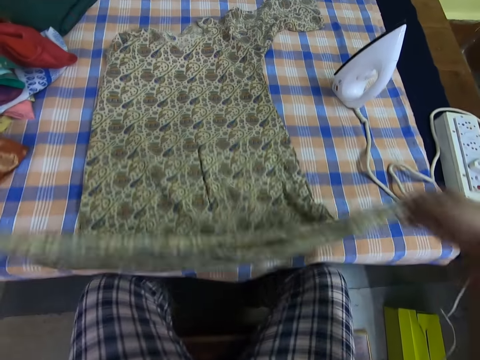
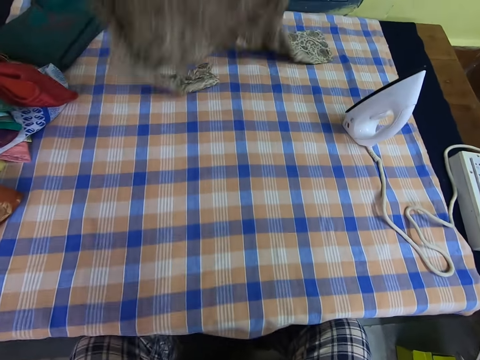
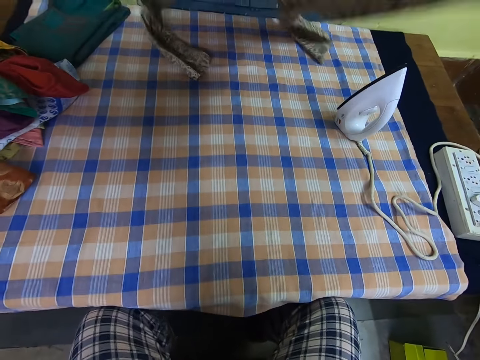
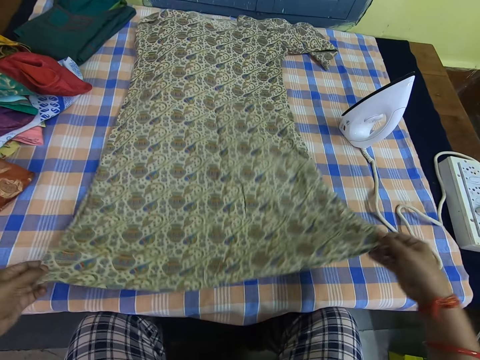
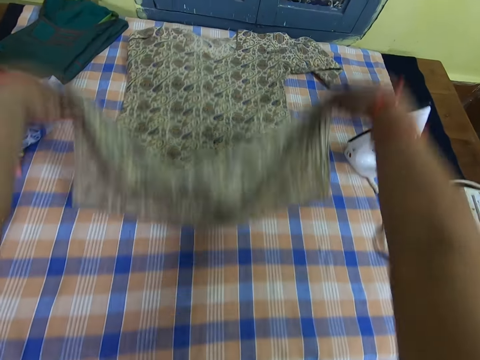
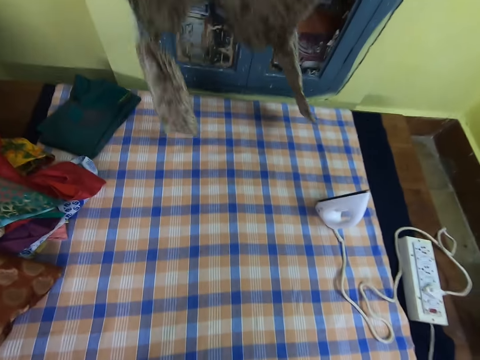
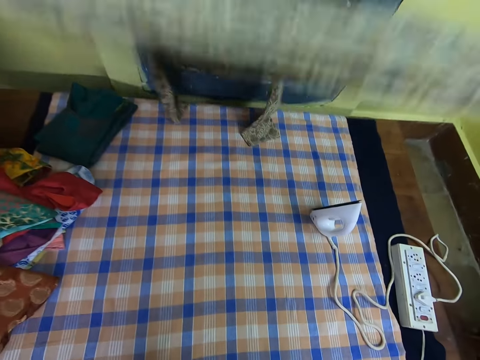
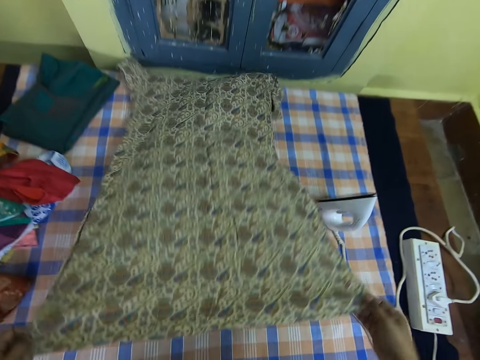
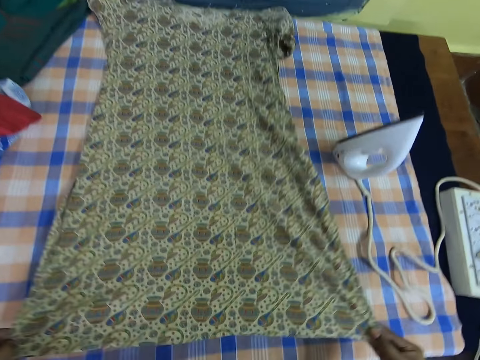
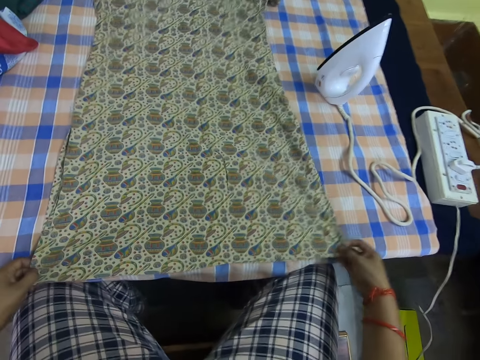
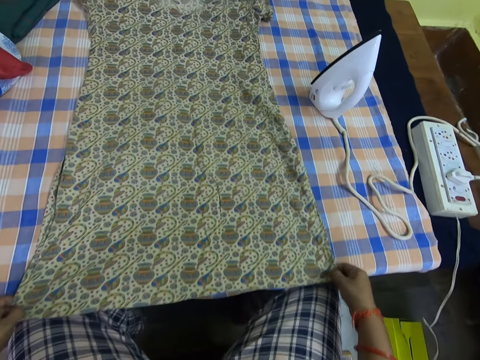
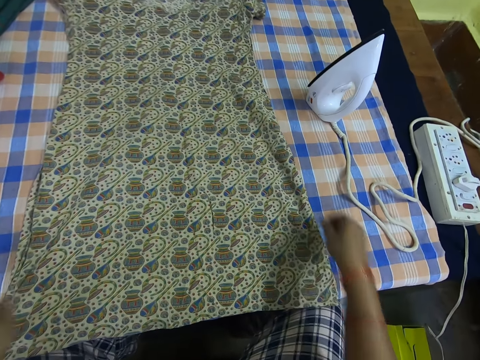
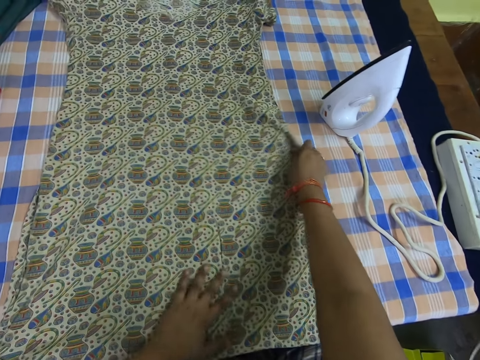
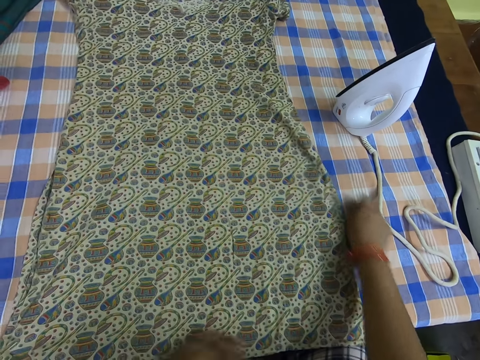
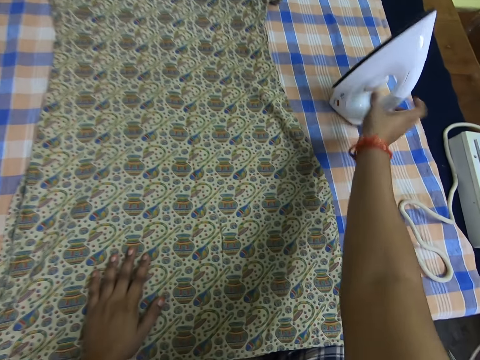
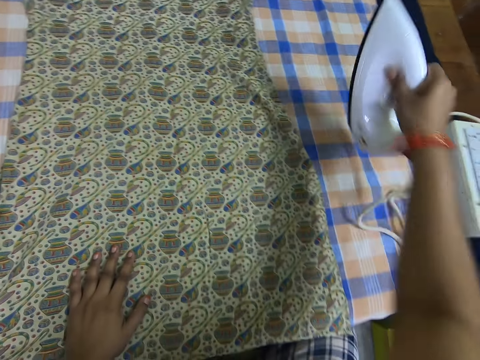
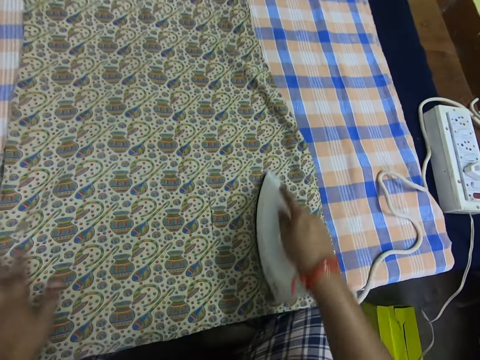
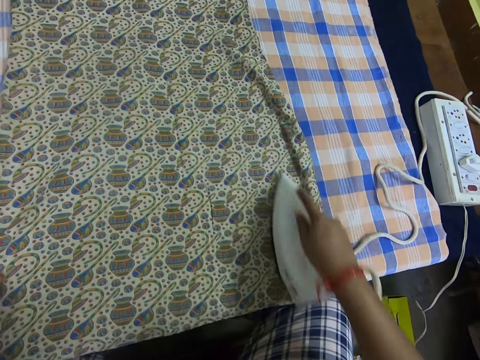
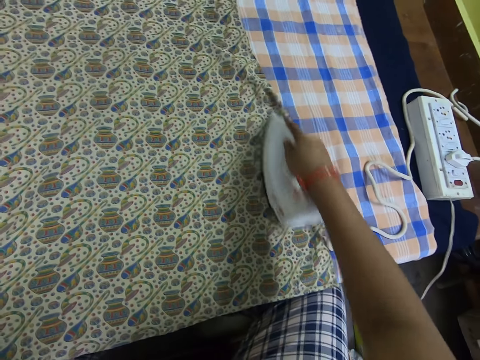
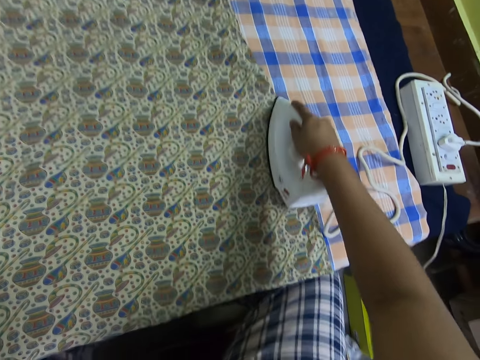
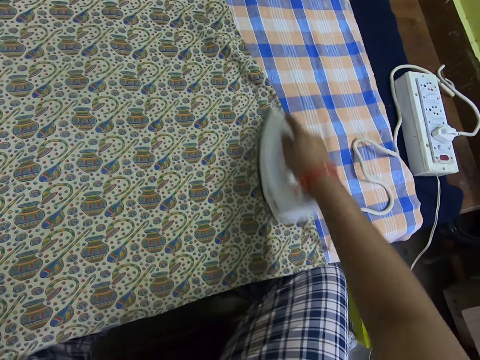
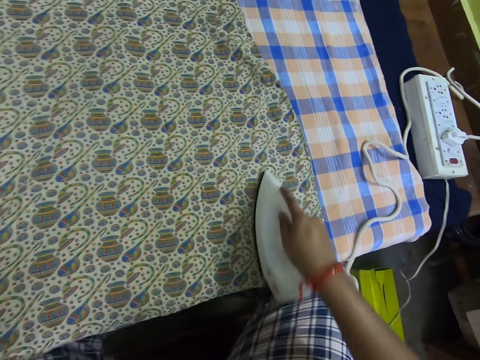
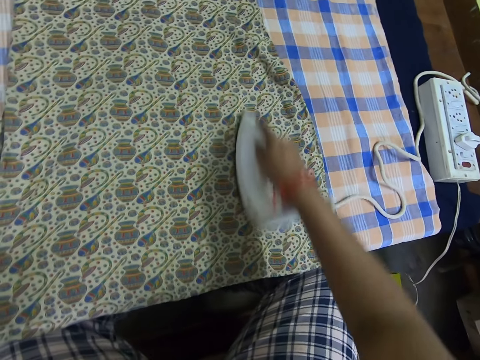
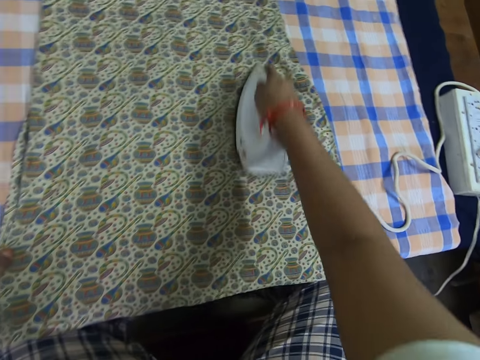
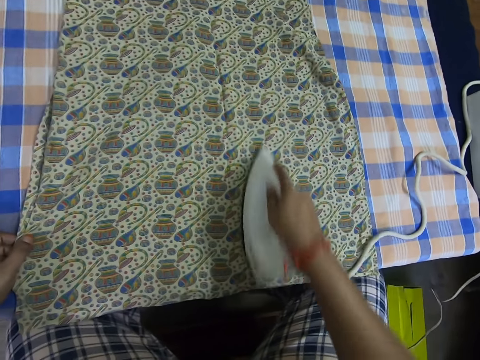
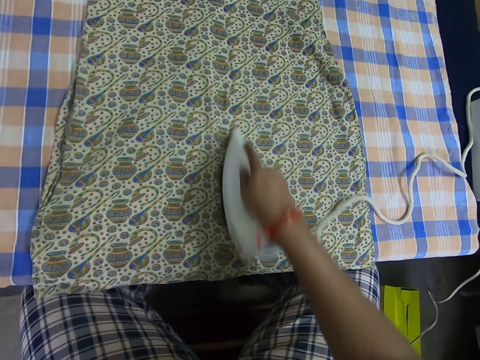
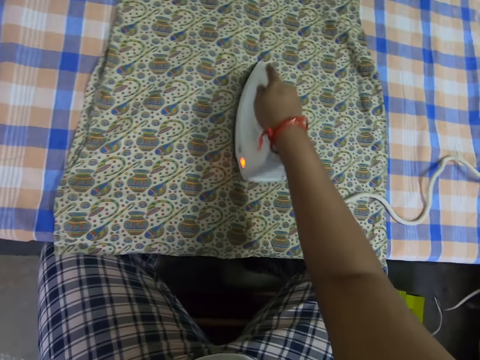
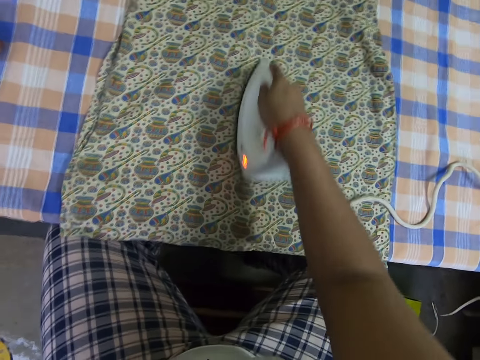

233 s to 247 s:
The camera wearer takes the iron on the table with her right hand. She irons the clothes on the bed with the iron.

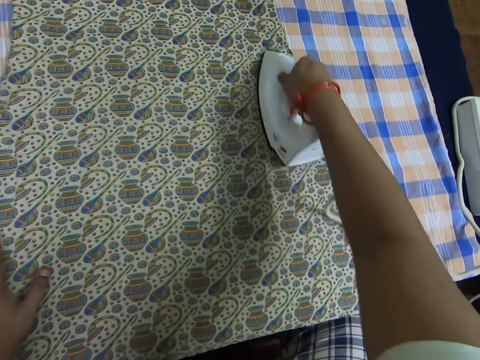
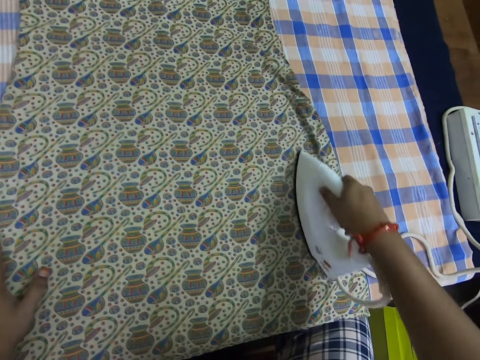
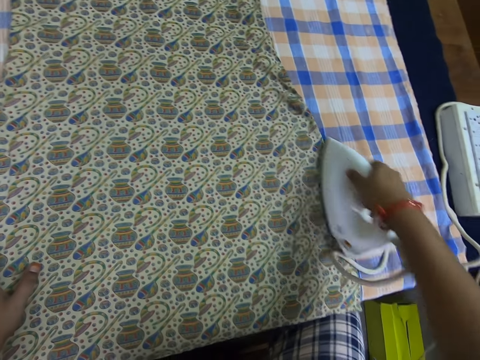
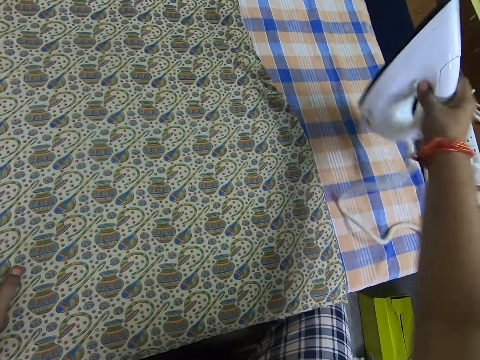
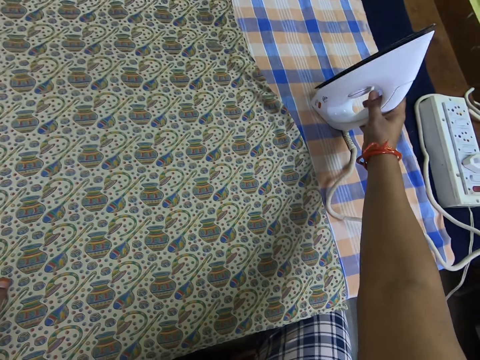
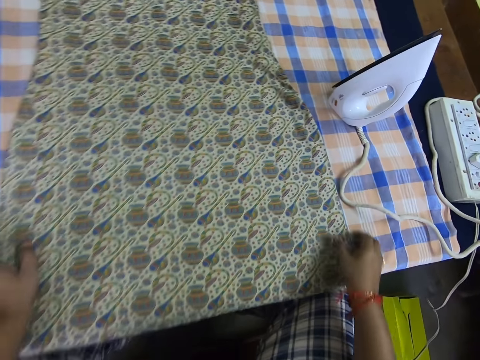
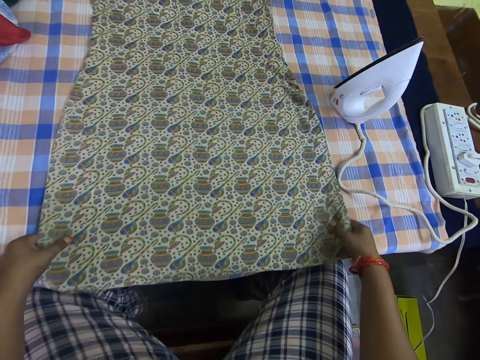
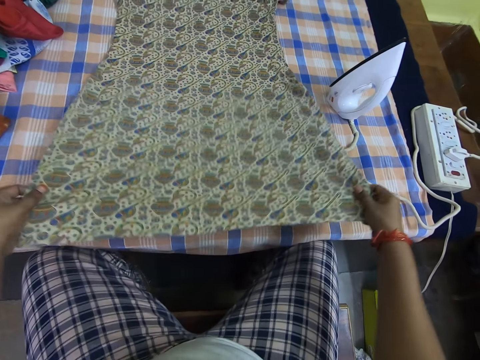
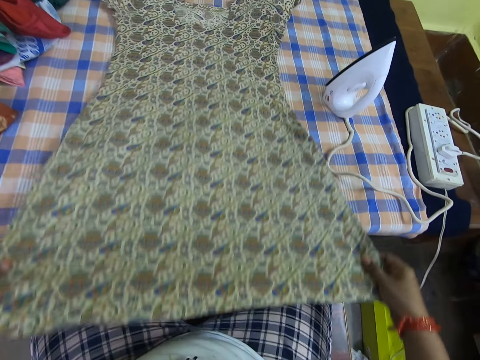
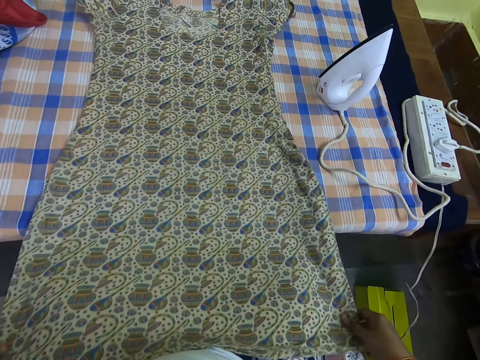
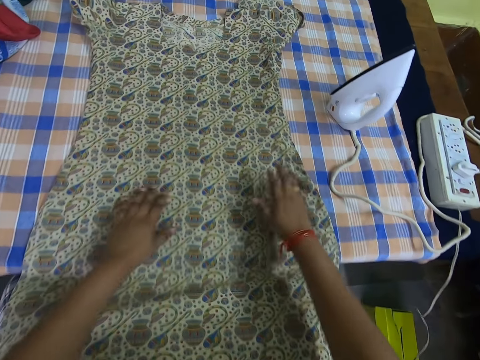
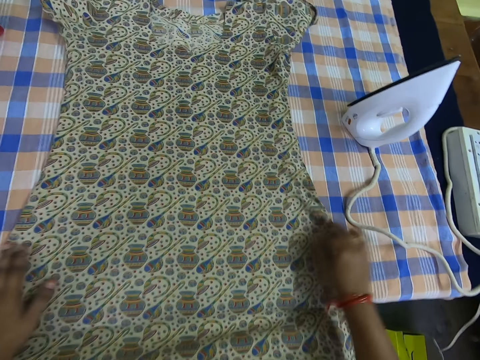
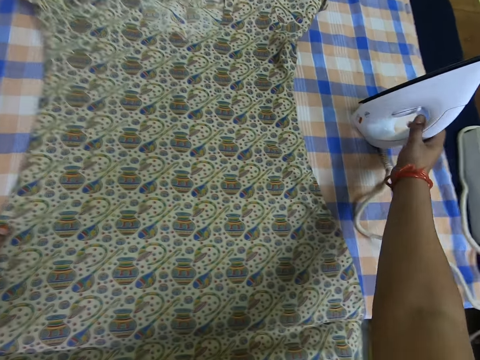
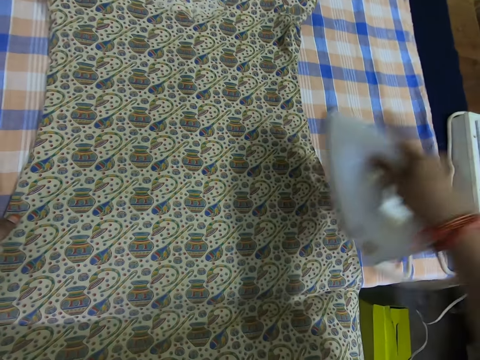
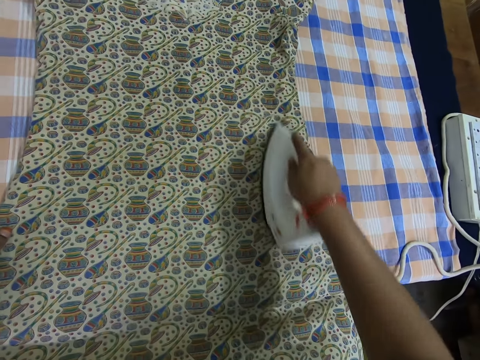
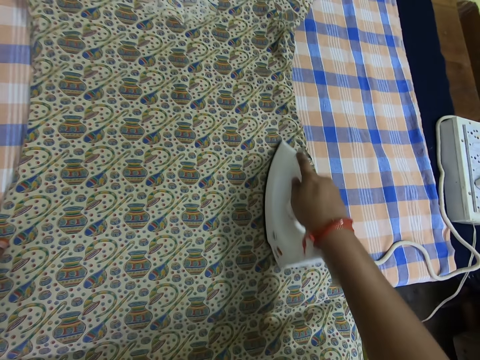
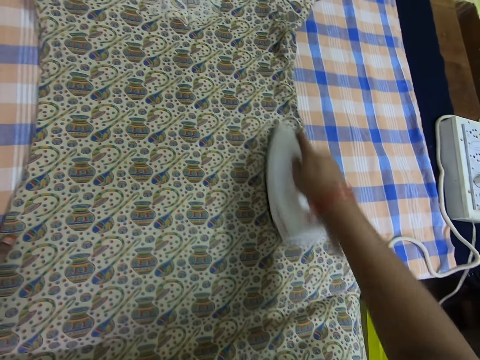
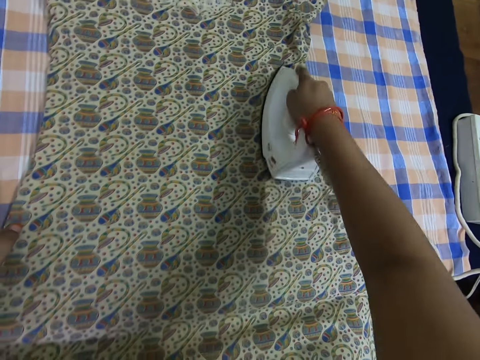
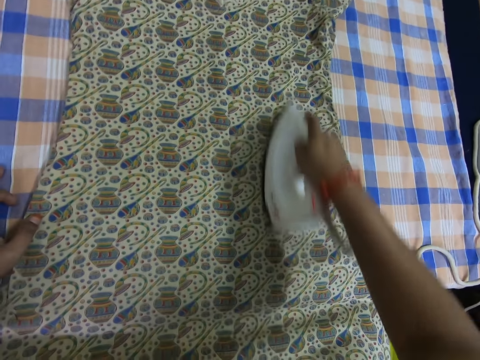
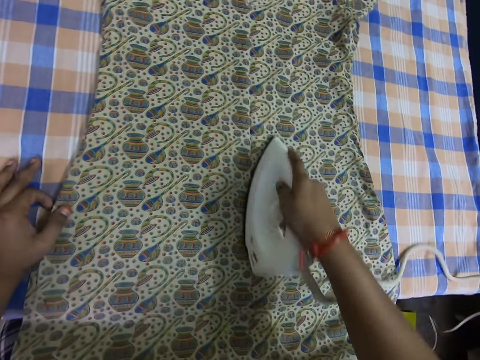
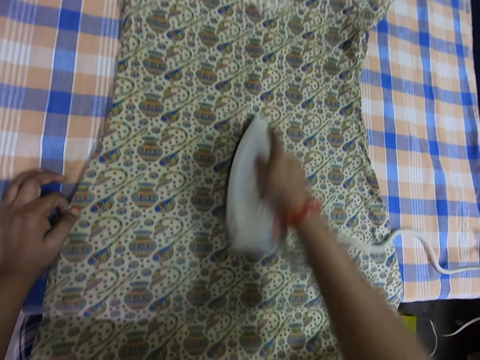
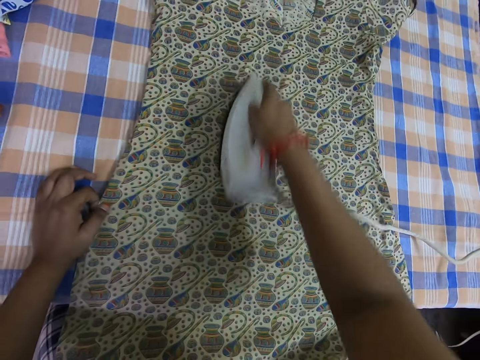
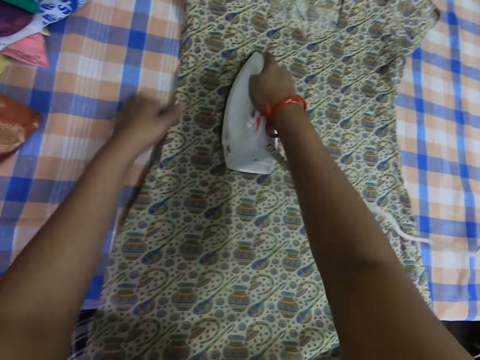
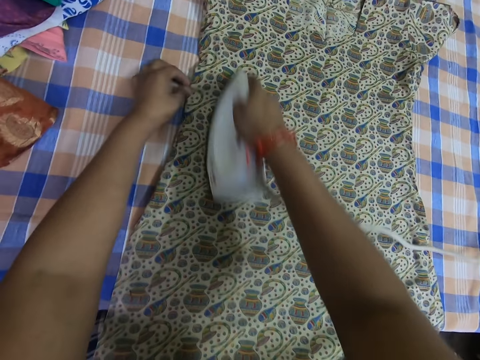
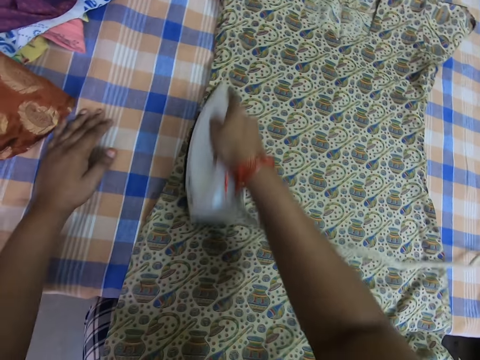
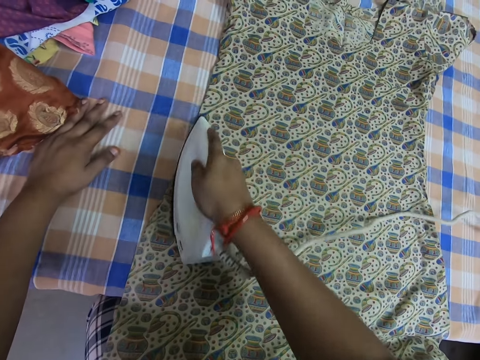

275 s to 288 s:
The camera wearer drops the iron on the table. She adjusts the clothes on the table and moves the clothes closer. She takes the iron on the table with her right hand. She irons the clothes on the bed with the iron.
